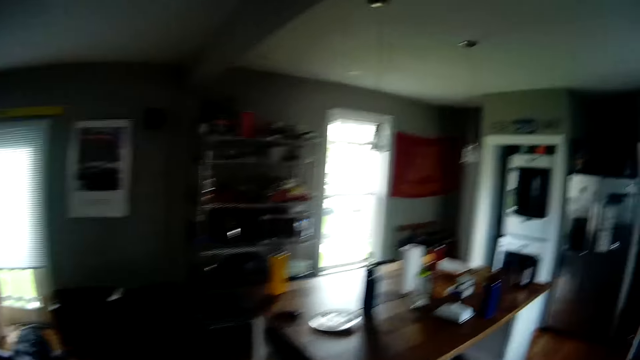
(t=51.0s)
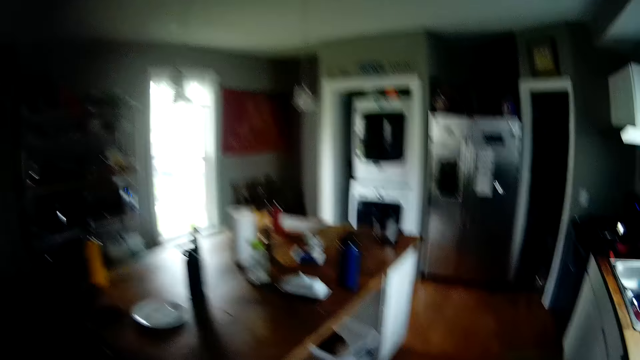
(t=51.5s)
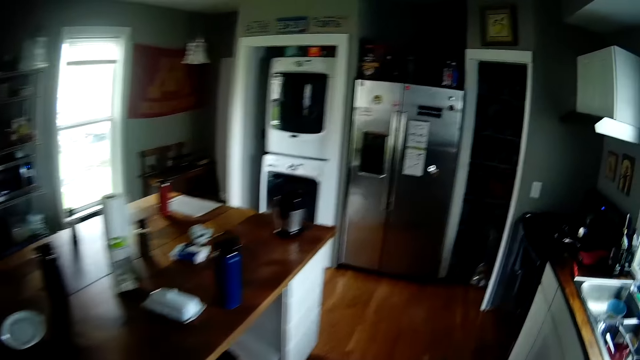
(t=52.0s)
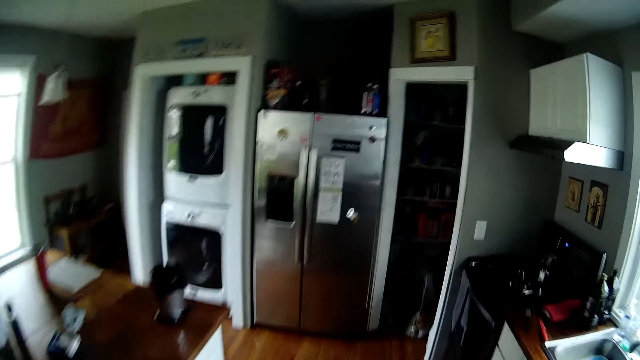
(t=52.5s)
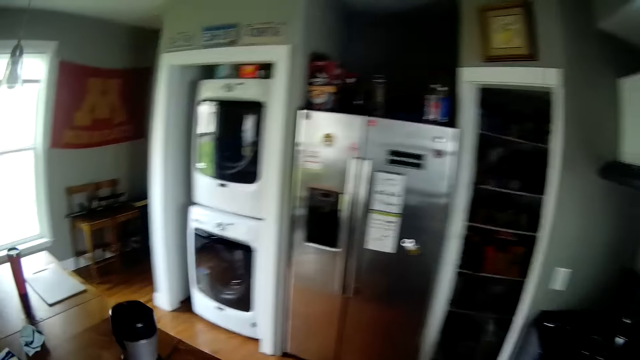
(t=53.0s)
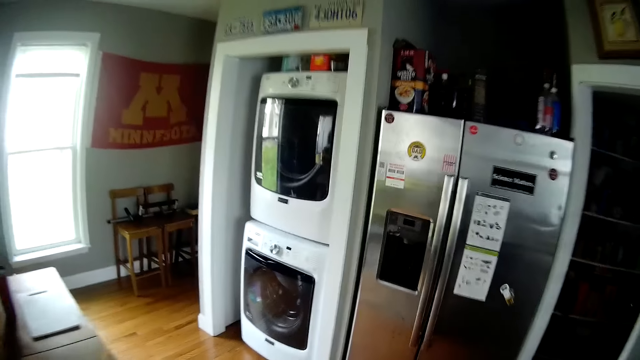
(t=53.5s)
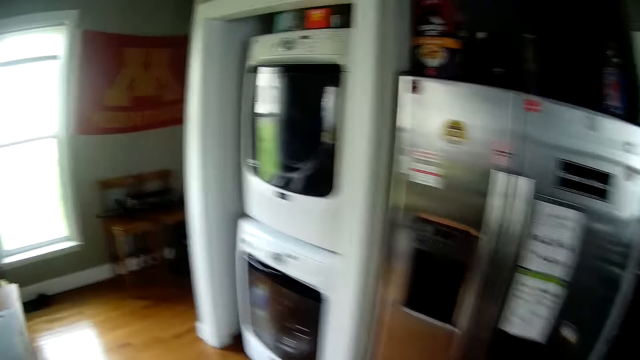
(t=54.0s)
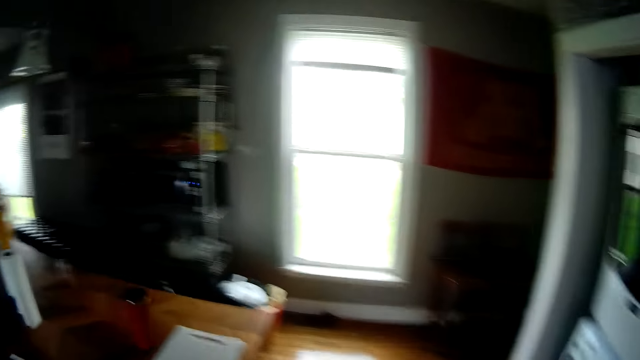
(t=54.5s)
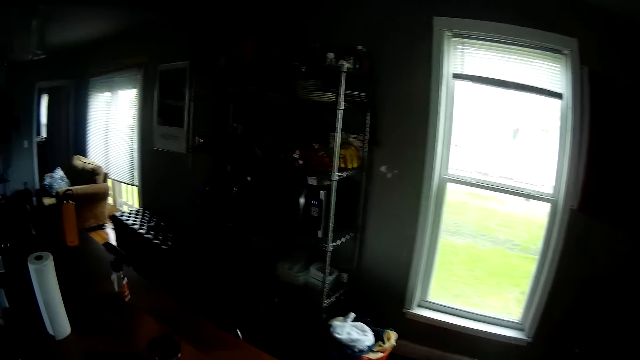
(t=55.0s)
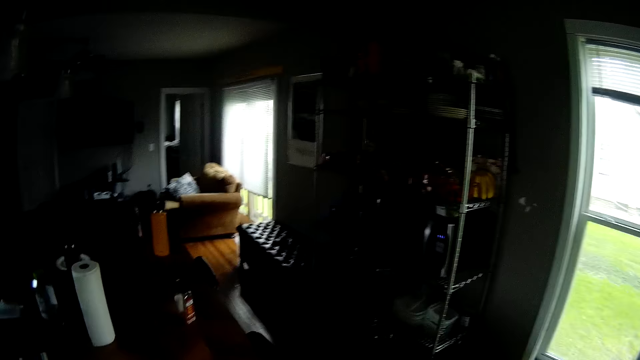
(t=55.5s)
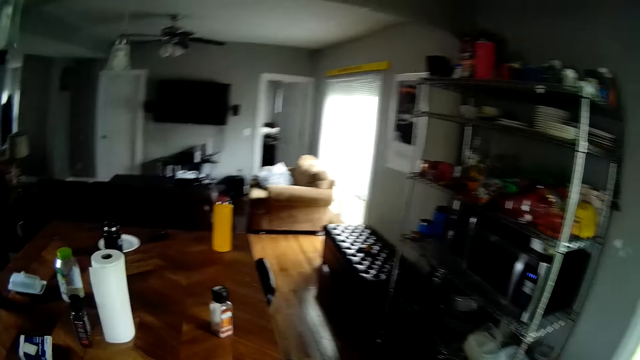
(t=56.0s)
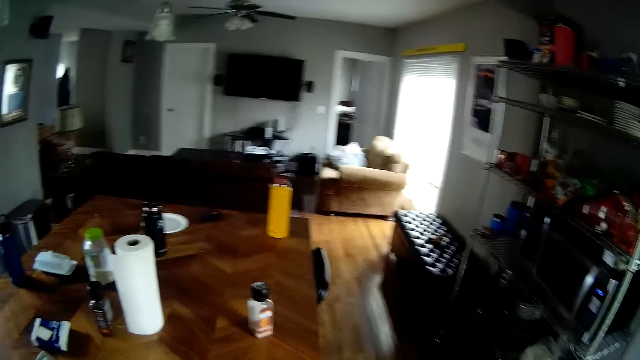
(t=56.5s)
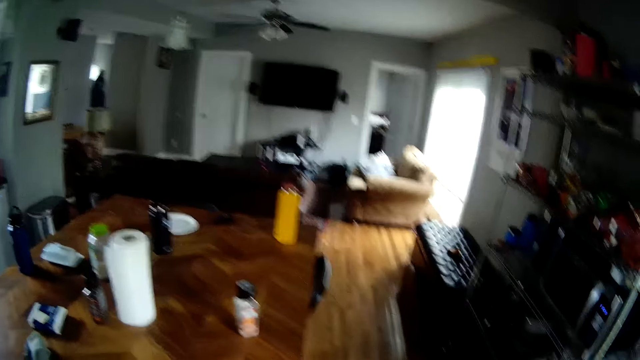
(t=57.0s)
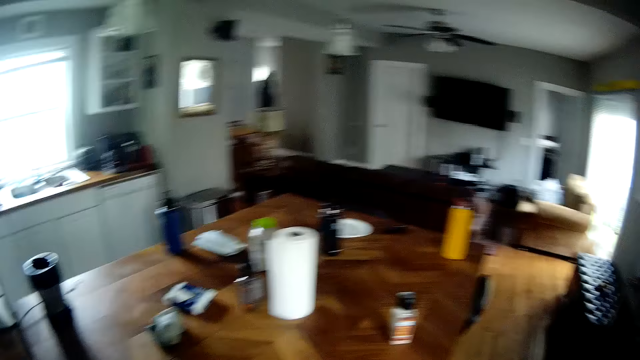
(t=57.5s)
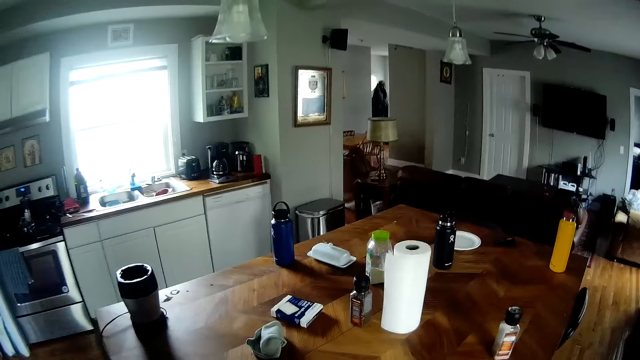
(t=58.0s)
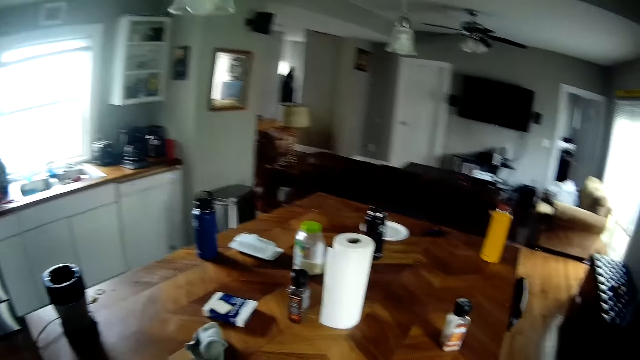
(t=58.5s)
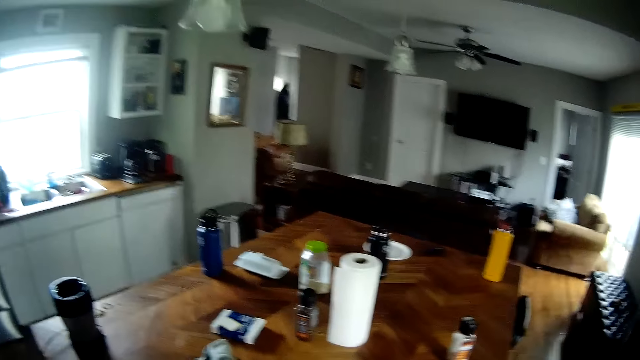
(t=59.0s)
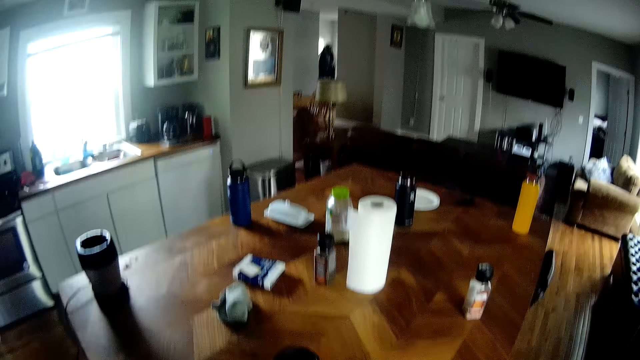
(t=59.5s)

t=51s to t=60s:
The camera wearer walks into a kitchen.

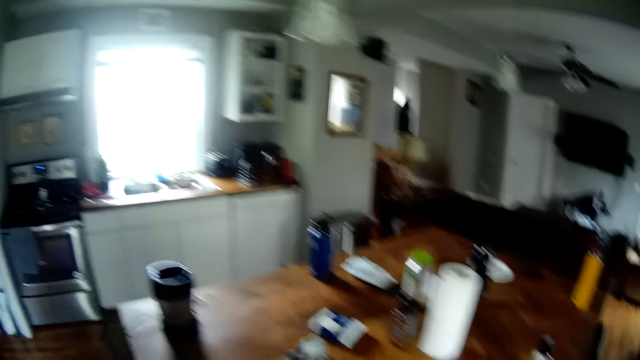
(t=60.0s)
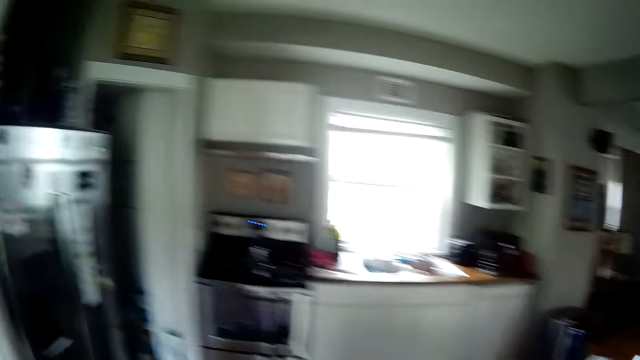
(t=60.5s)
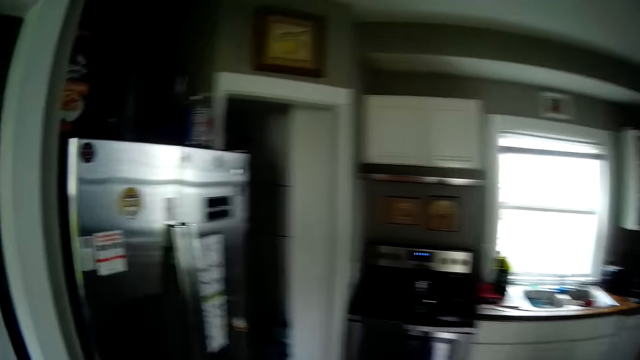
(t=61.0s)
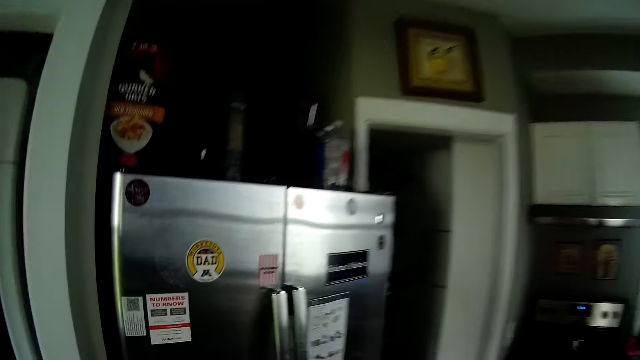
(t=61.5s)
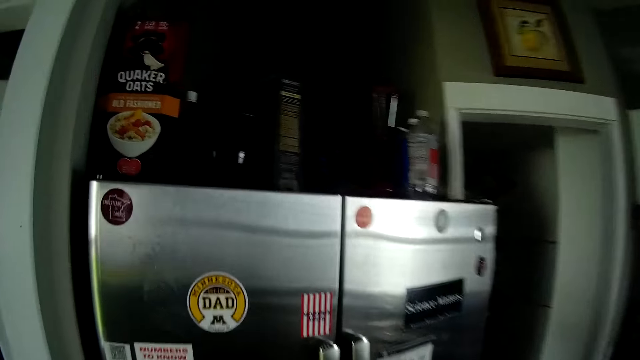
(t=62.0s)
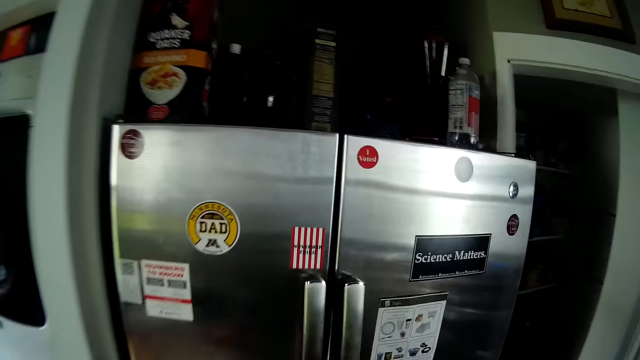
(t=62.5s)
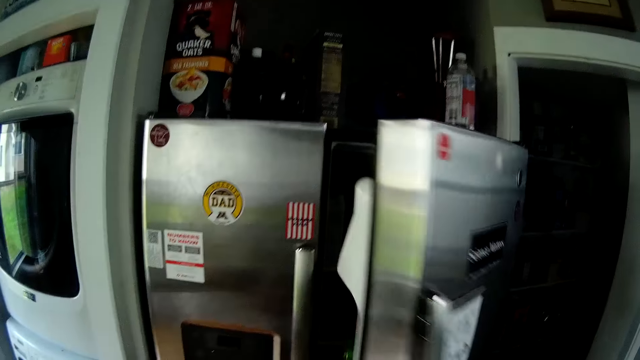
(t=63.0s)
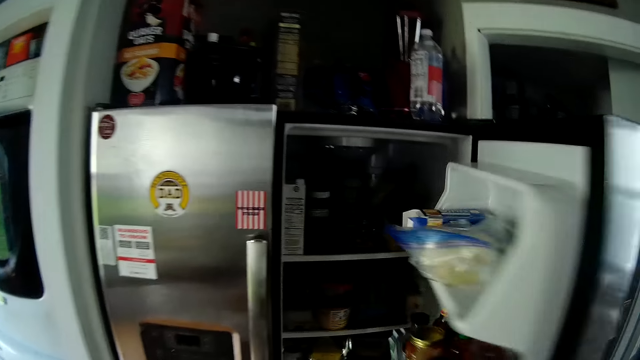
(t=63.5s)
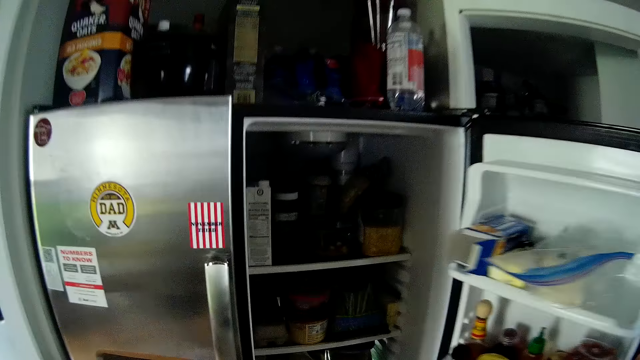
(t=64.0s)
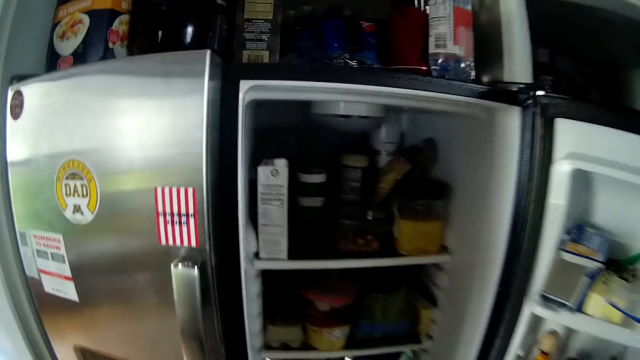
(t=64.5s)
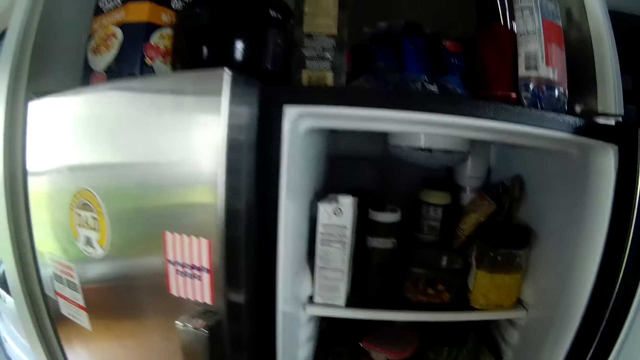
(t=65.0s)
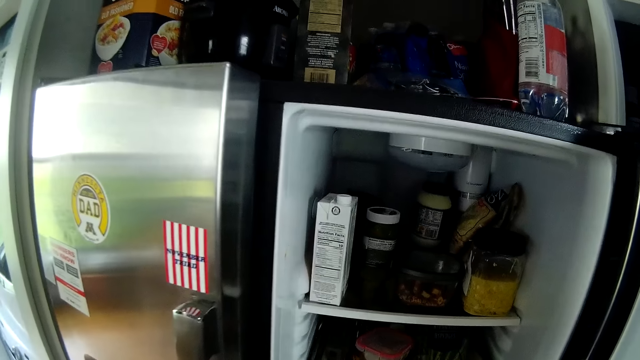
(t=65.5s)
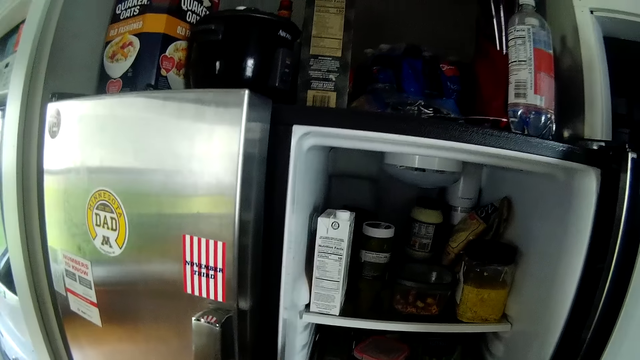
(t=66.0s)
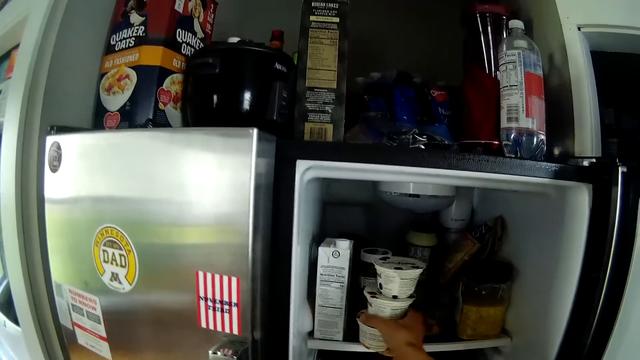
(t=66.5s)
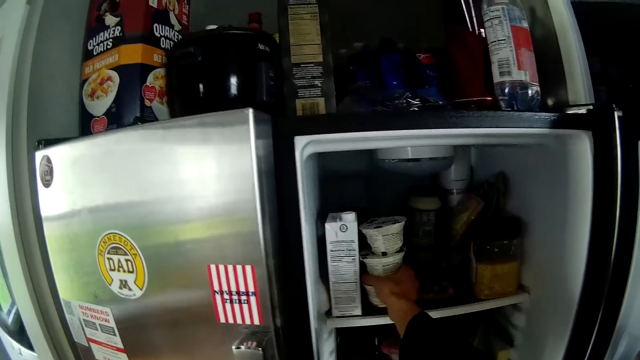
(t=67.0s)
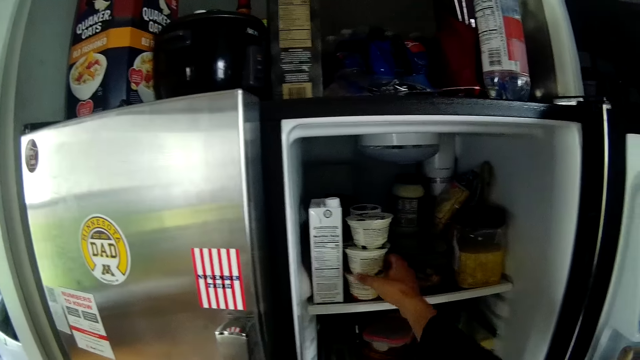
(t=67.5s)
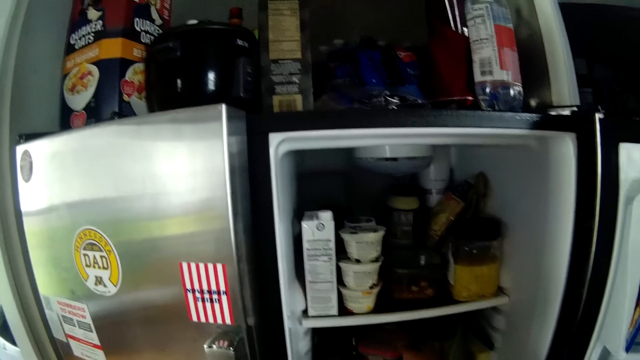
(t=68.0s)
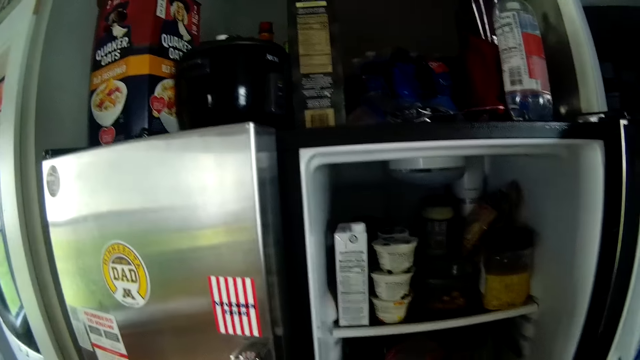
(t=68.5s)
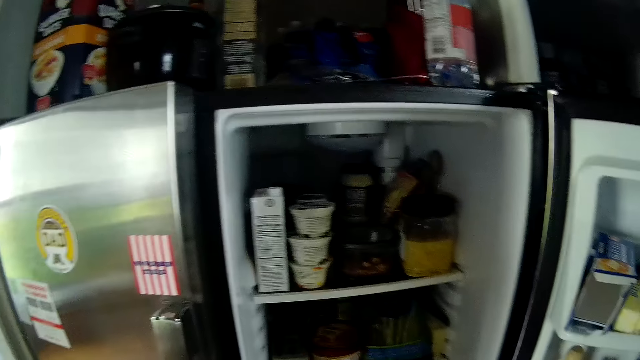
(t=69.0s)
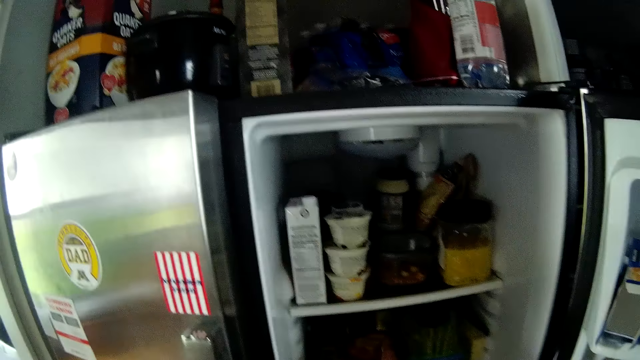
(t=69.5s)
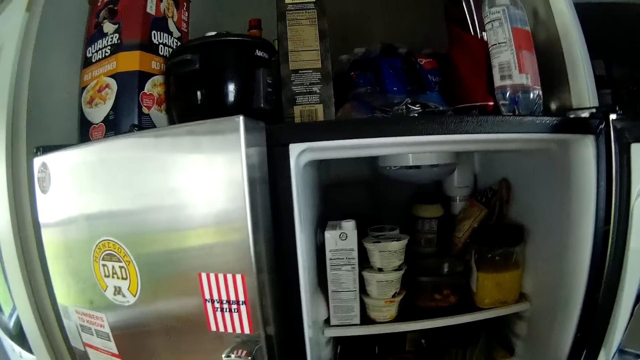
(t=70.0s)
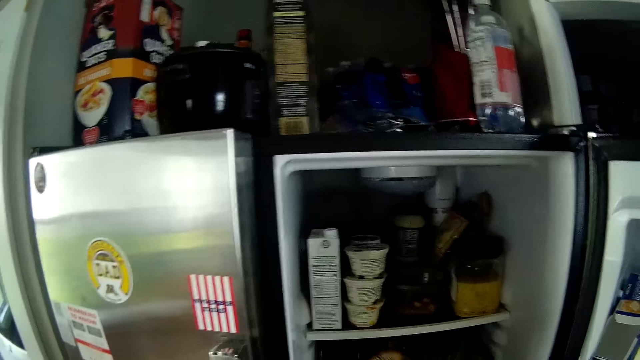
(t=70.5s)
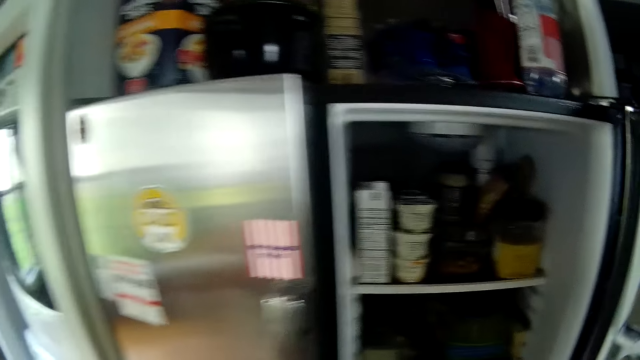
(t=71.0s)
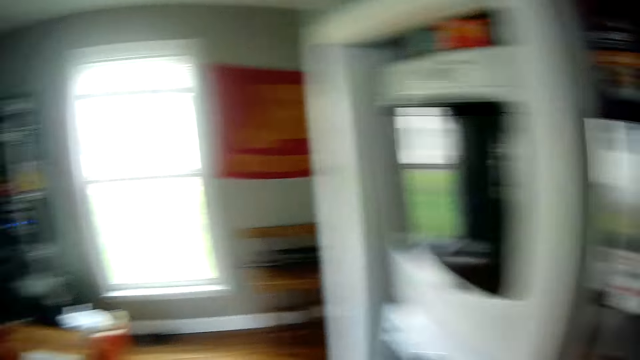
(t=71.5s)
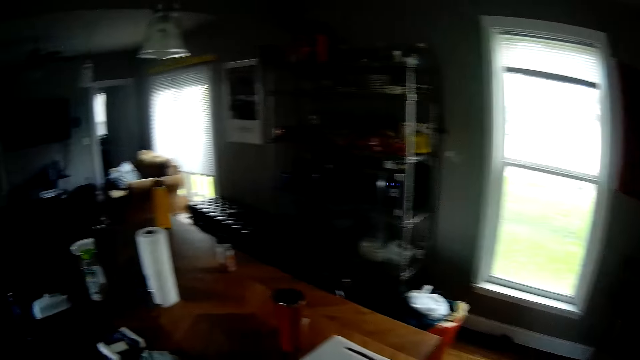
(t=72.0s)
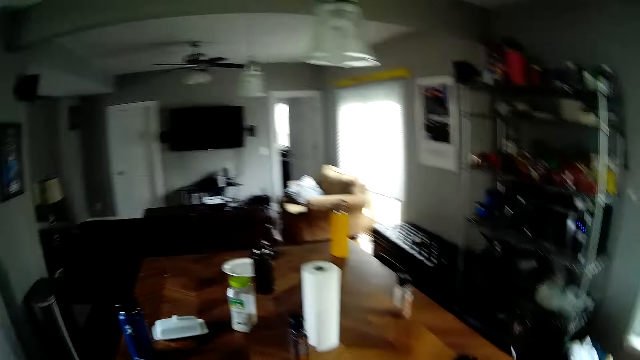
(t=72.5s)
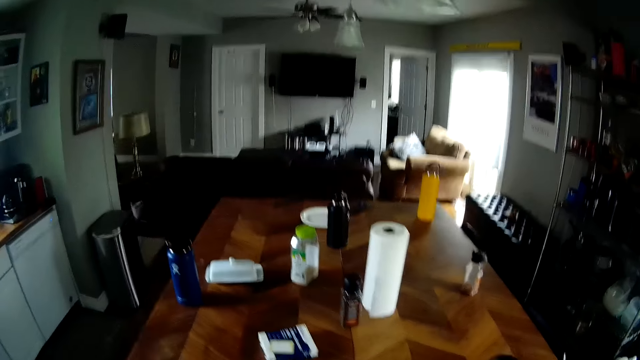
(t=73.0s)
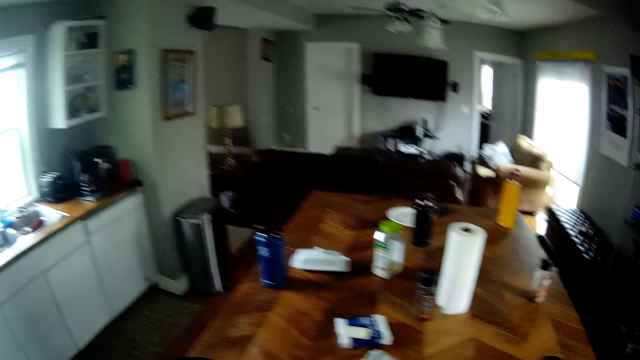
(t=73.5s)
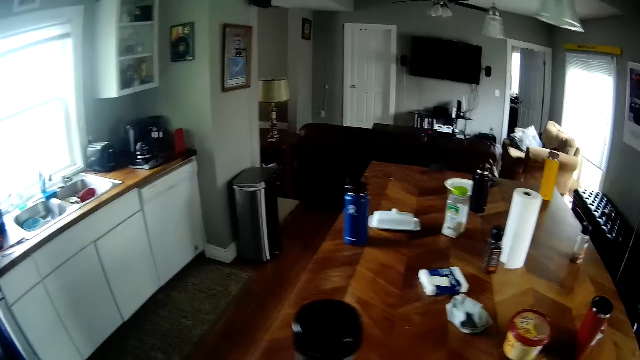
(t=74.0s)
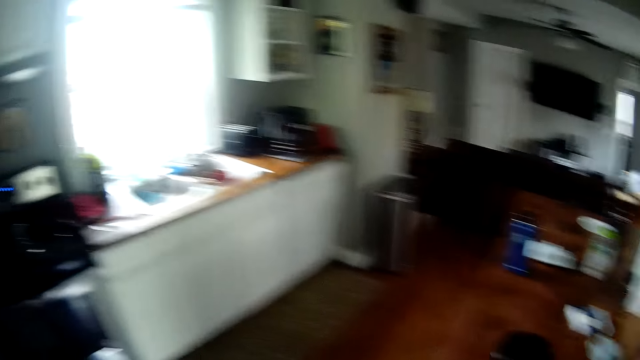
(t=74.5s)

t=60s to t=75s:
The camera wearer opens a refrigerator door with his right hand. He drops a stack of packet yoghurt in his right hand inside the refrigerator. He walks in the house.
